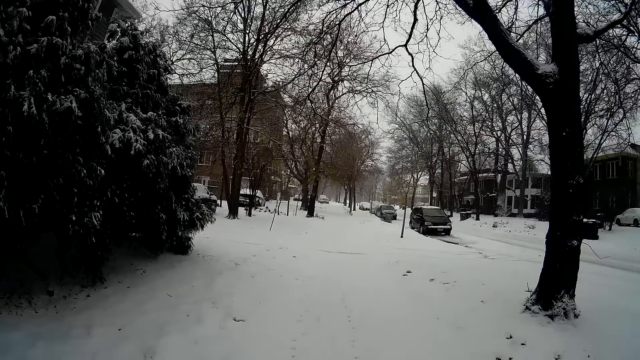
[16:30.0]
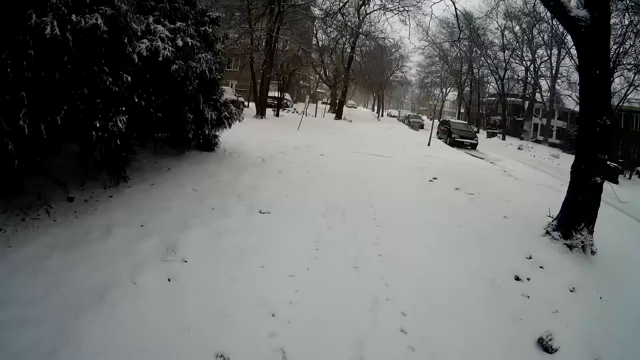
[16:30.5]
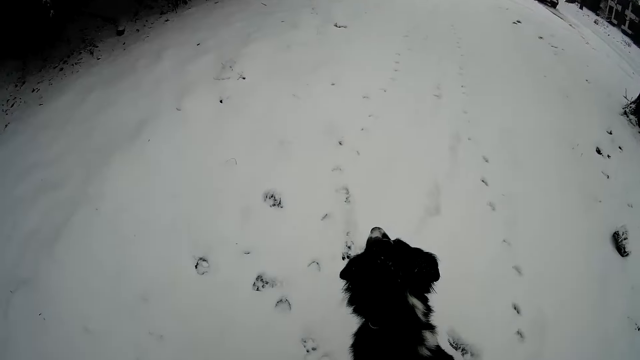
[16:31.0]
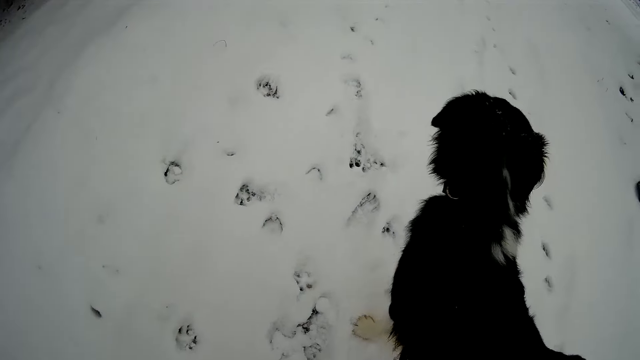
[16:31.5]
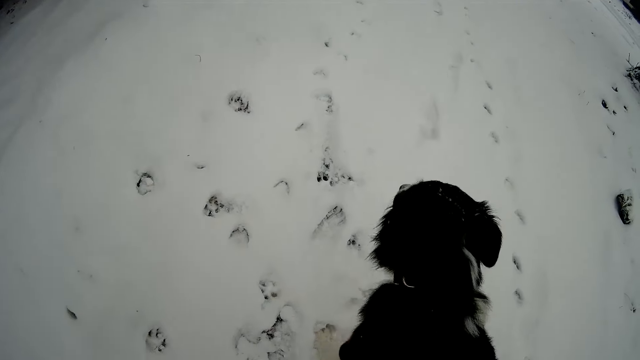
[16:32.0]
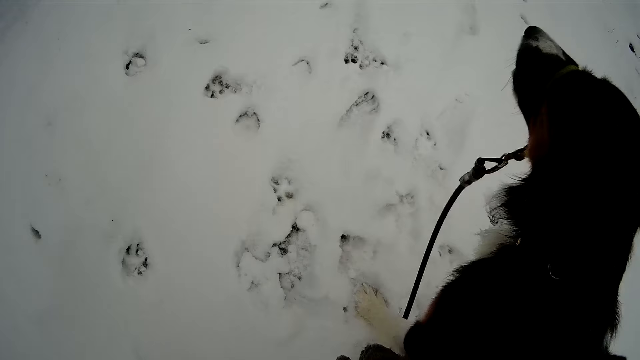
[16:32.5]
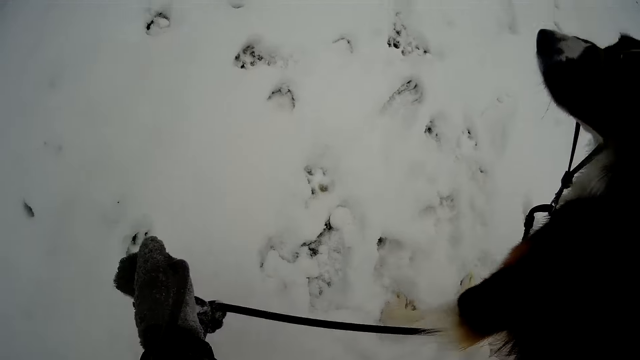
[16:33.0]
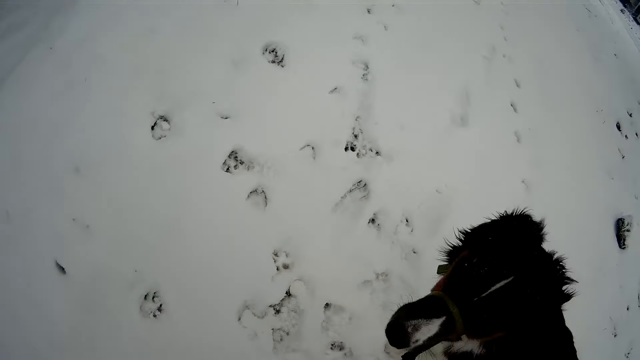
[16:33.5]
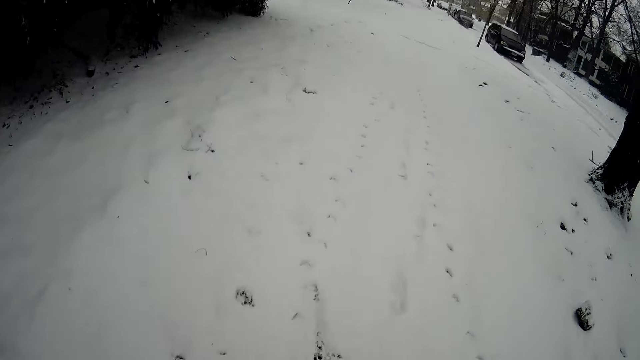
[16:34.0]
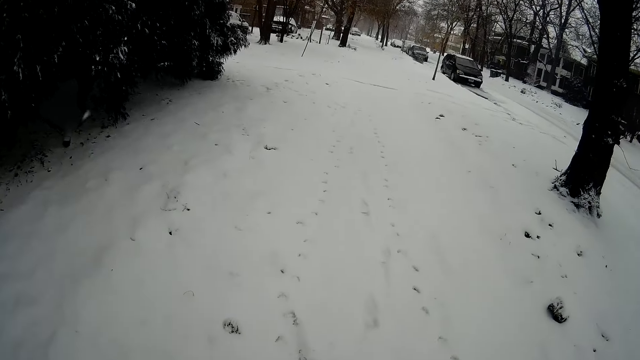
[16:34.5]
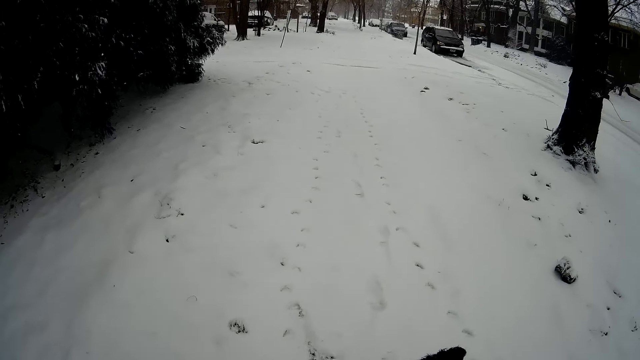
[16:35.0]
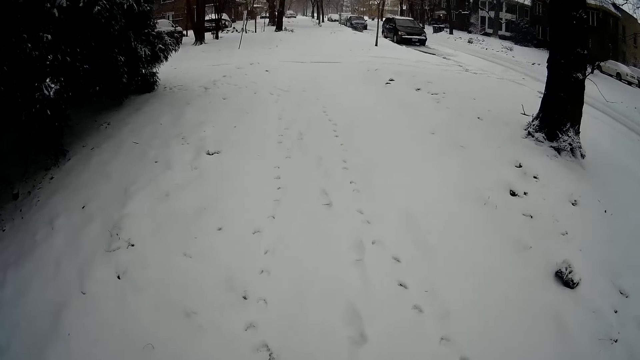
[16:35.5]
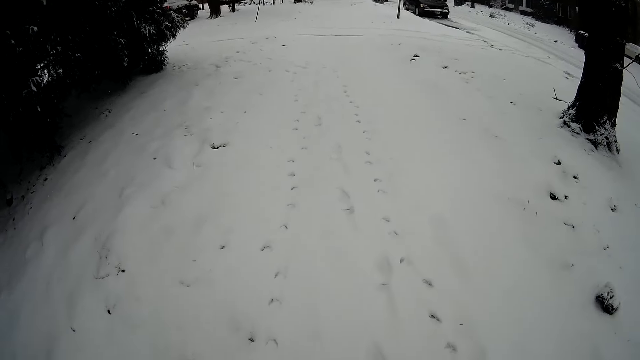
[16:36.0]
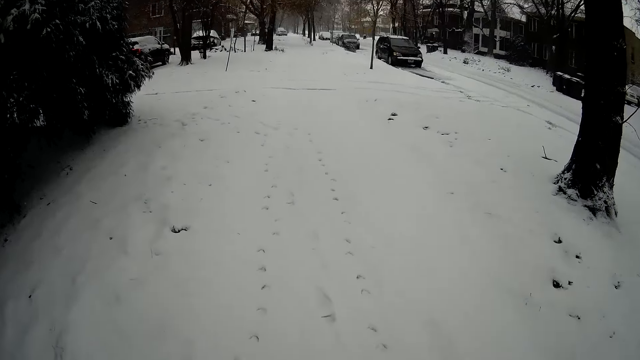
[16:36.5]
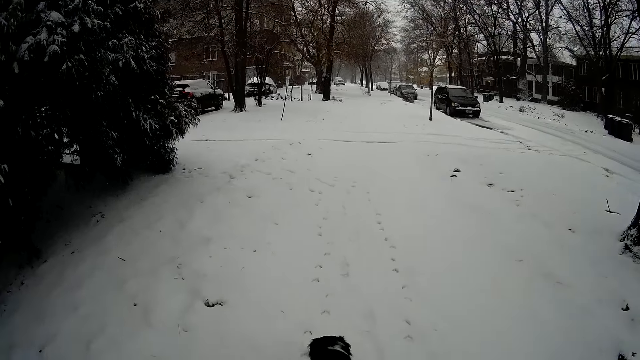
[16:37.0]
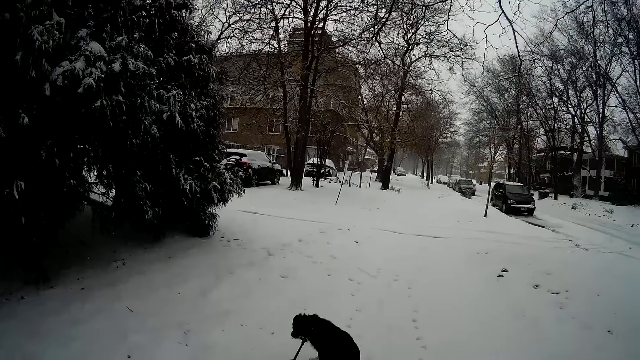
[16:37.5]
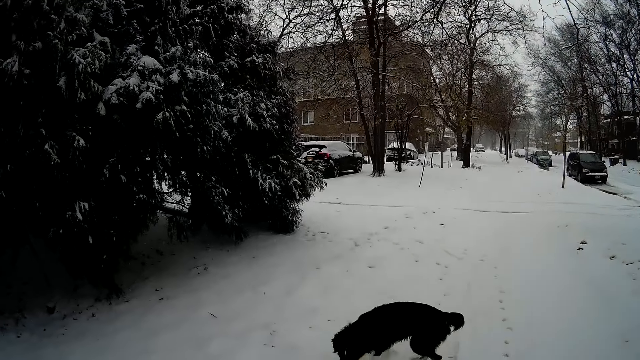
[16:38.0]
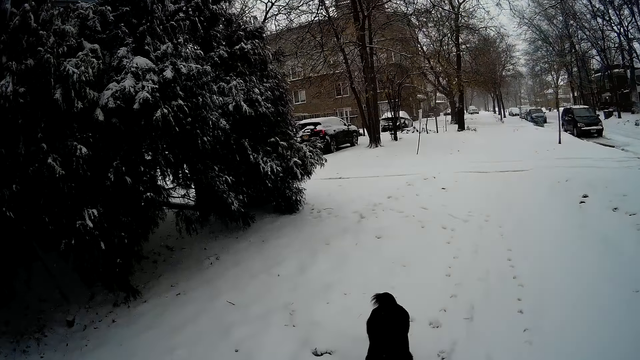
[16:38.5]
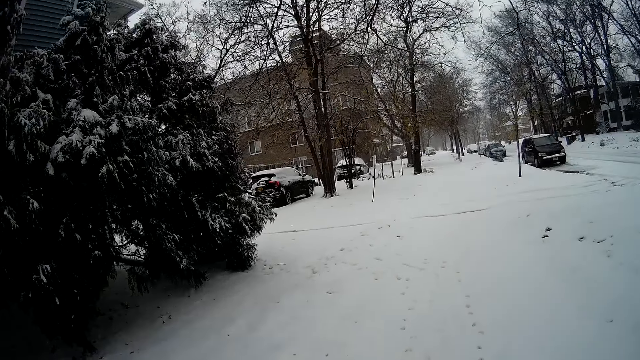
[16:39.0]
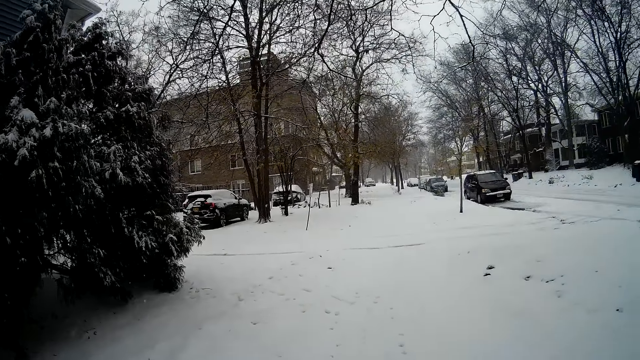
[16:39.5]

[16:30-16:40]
The camera wearer adjusts the leash of the dog with both hands. They raise a hand. They walk in the streets holding the dog. The dog walks along the road.

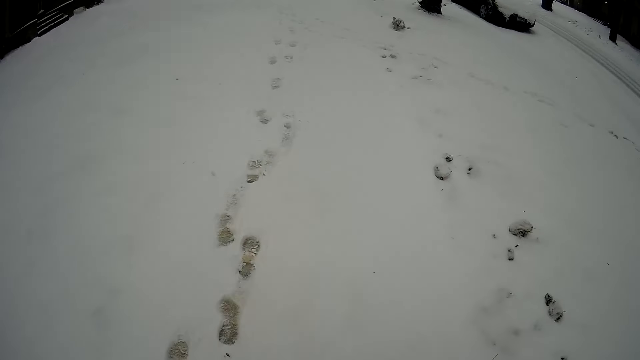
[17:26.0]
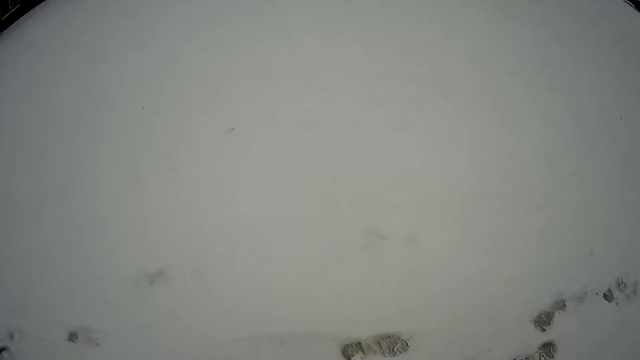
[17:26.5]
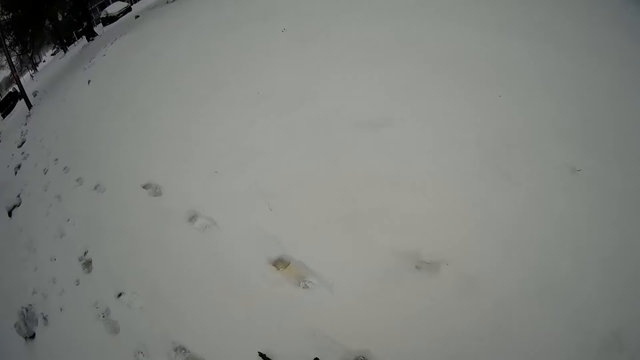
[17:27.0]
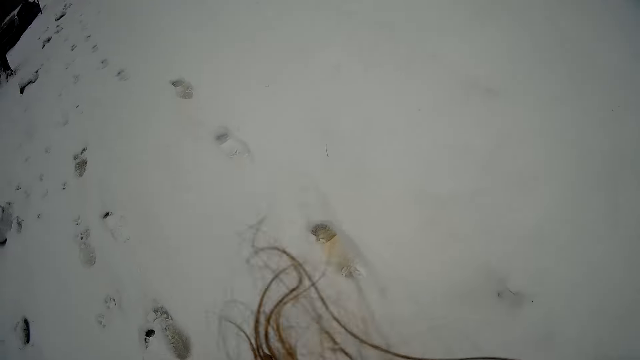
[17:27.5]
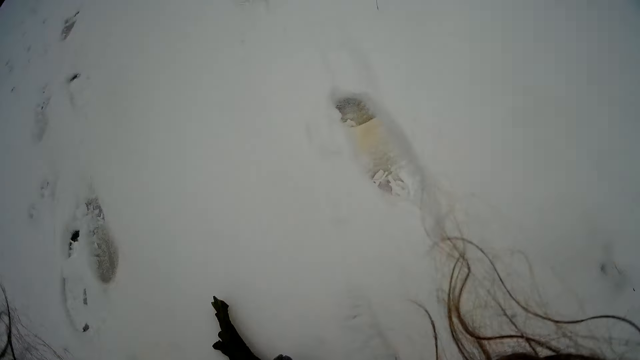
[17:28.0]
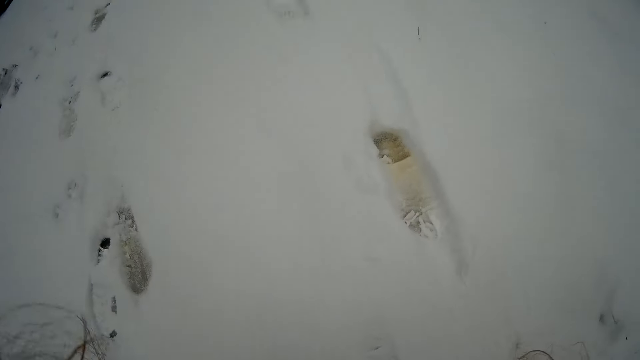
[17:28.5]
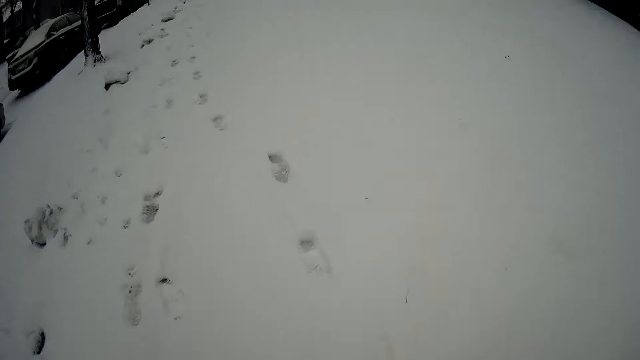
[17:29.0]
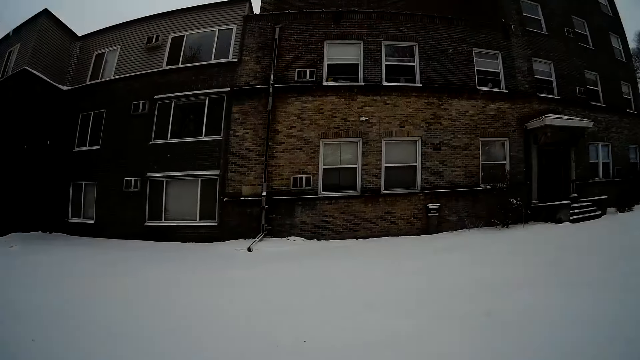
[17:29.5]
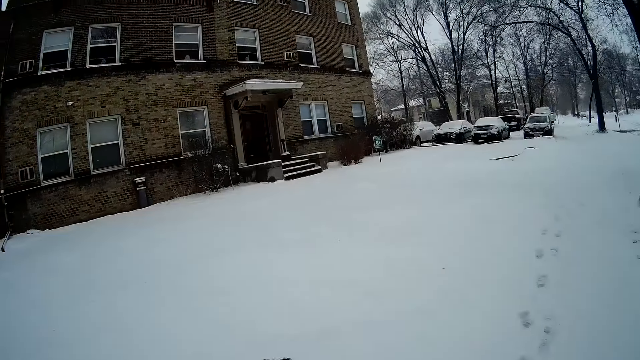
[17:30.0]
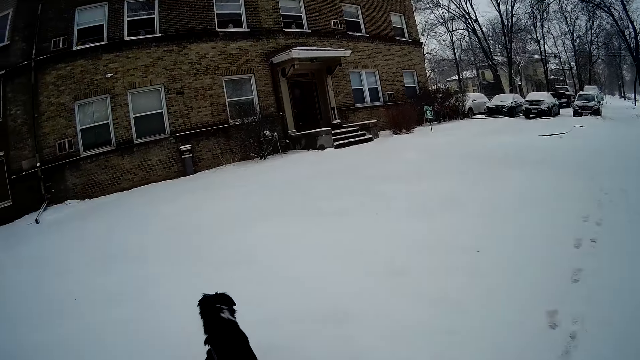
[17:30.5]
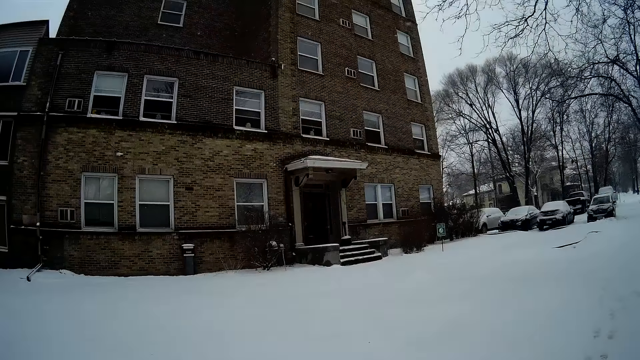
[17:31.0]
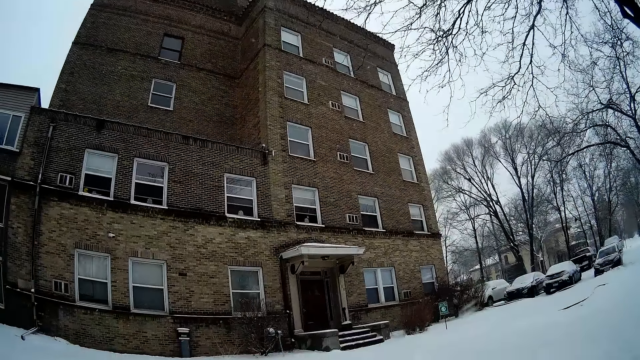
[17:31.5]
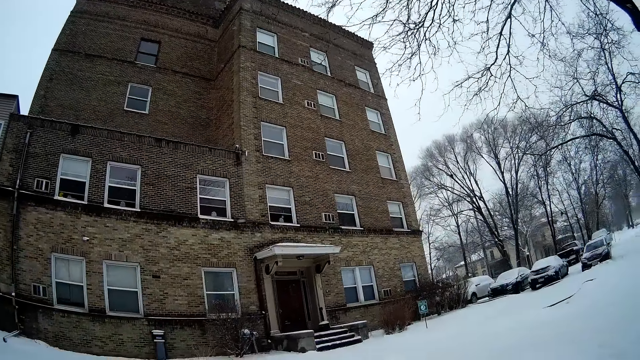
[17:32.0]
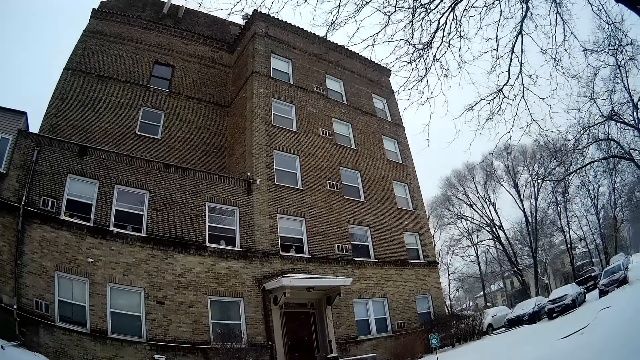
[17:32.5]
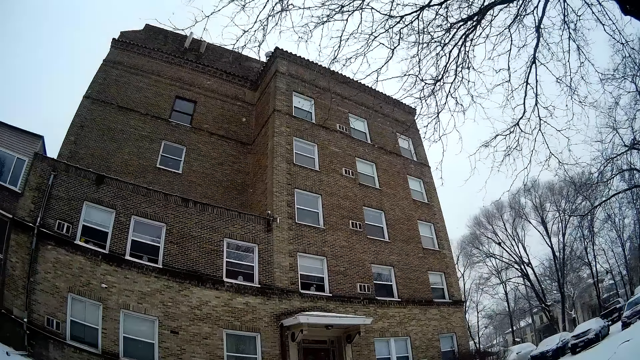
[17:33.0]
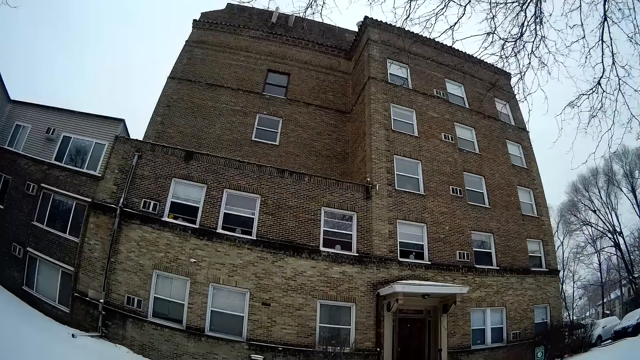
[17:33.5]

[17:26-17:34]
The camera wearer blows her hair. She picks up a stick from the floor with her left hand. She walks in the streets holding a dog.

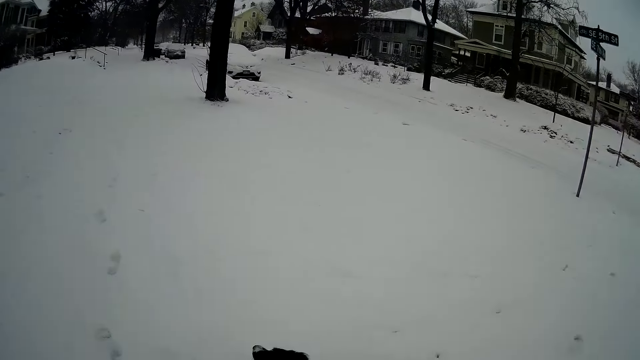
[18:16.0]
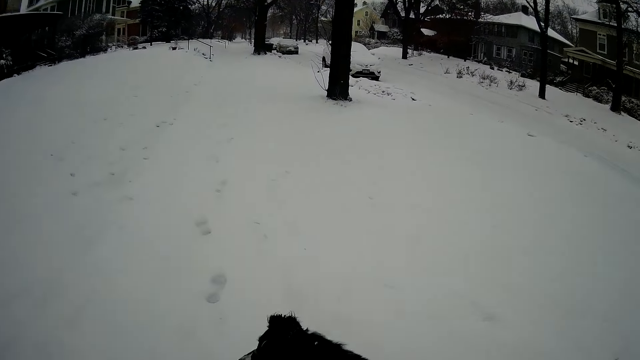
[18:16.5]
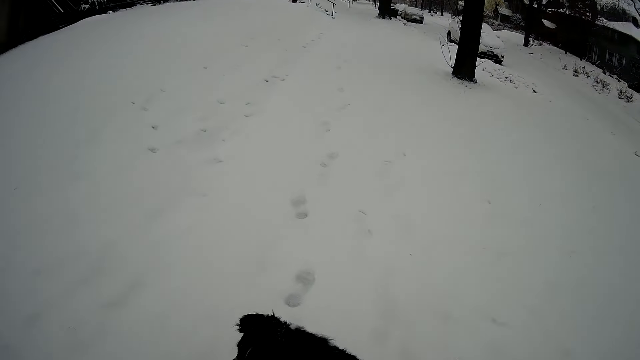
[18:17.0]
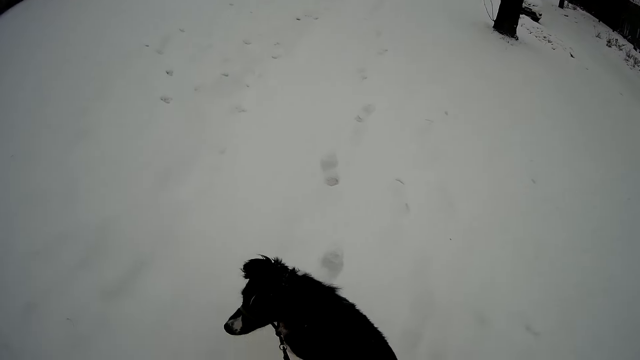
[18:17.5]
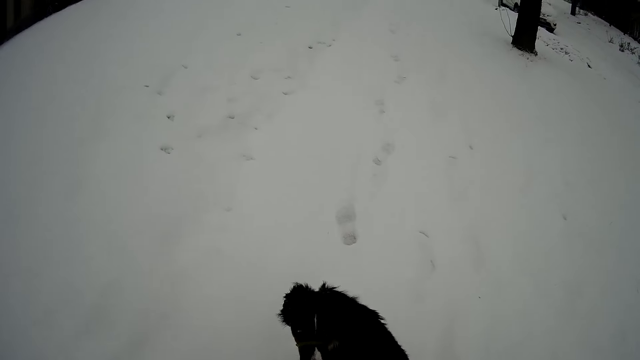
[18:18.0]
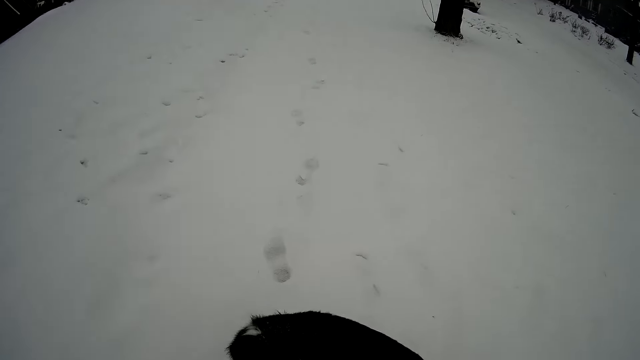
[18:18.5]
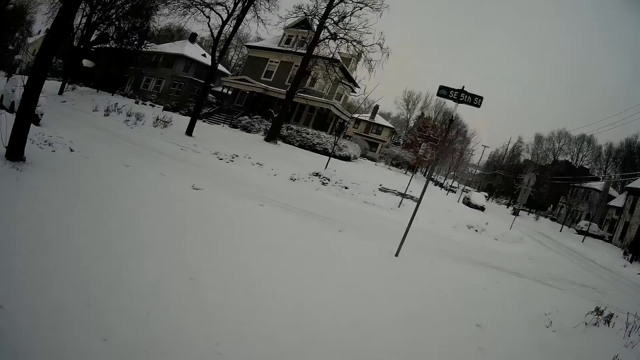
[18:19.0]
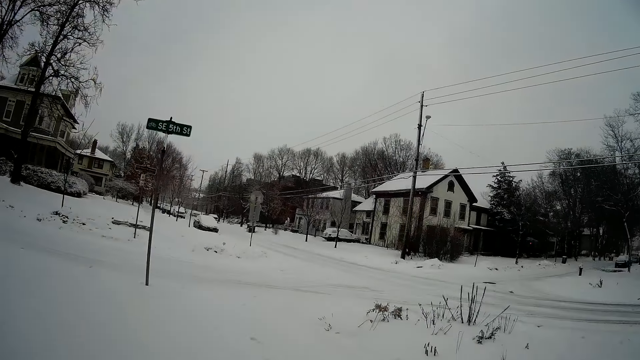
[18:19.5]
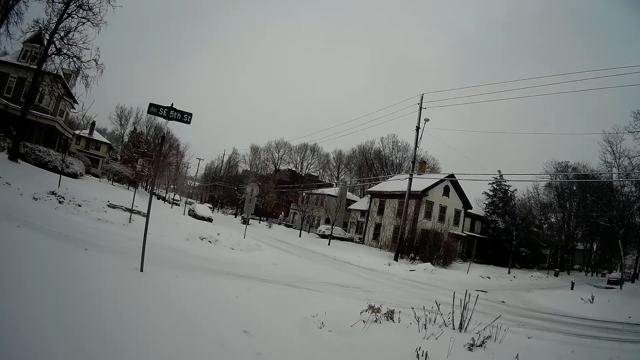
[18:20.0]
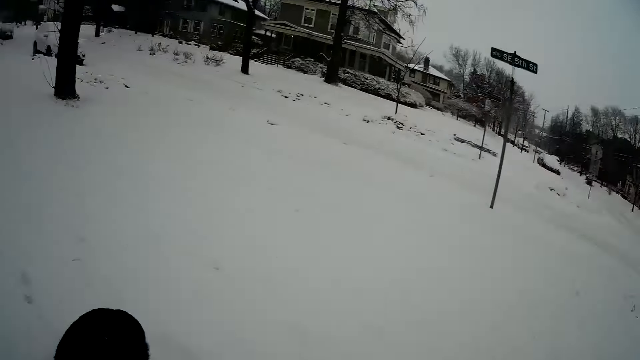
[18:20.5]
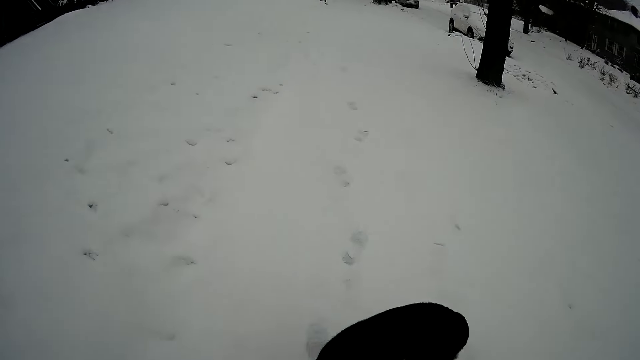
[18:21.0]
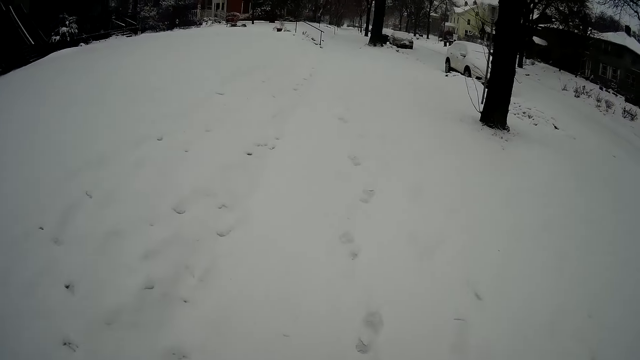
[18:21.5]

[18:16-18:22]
The camera wearer walks around. They look around.
